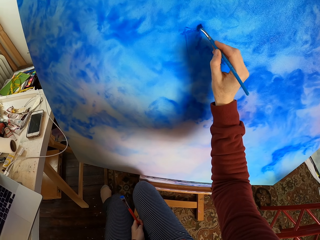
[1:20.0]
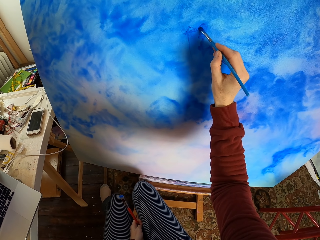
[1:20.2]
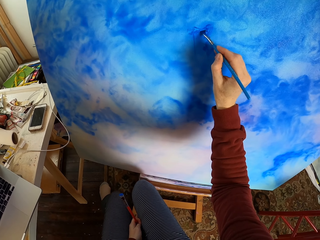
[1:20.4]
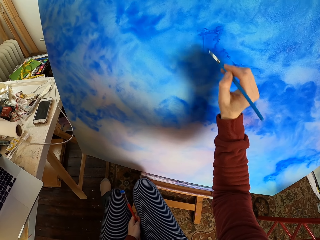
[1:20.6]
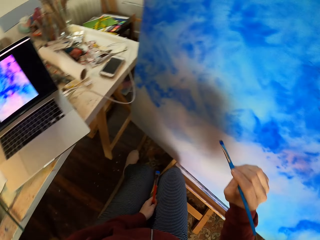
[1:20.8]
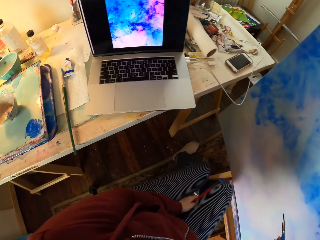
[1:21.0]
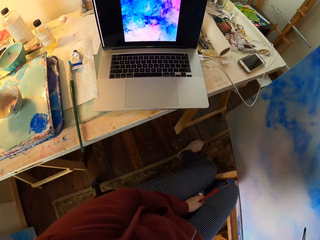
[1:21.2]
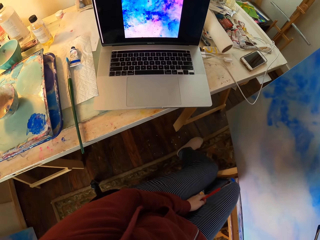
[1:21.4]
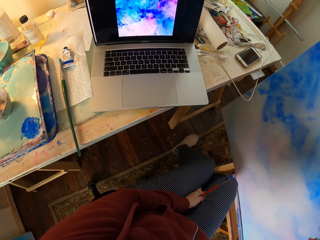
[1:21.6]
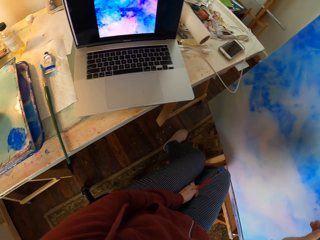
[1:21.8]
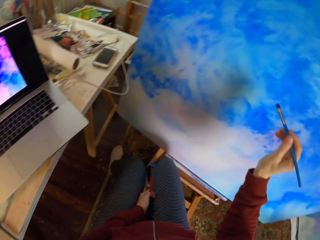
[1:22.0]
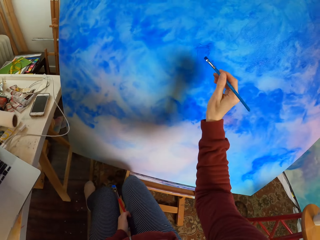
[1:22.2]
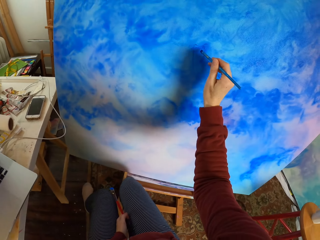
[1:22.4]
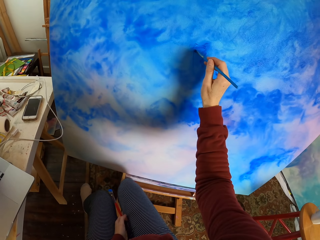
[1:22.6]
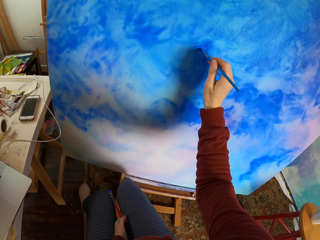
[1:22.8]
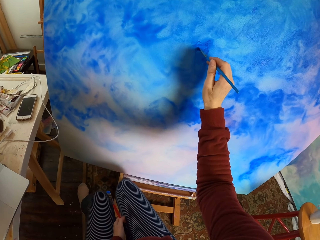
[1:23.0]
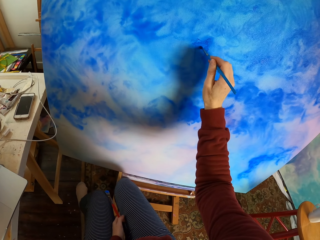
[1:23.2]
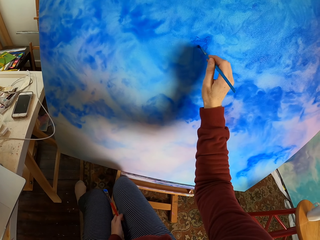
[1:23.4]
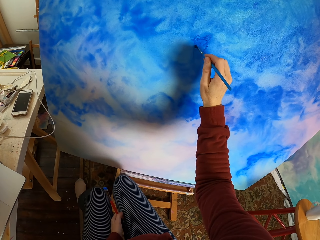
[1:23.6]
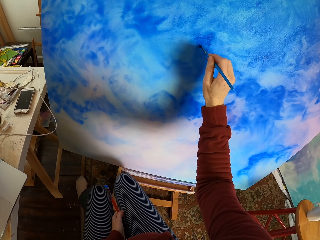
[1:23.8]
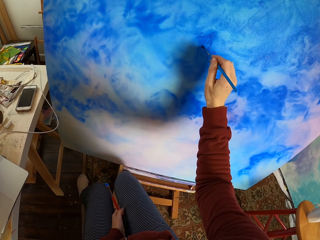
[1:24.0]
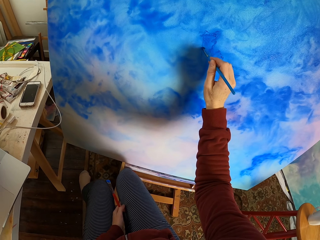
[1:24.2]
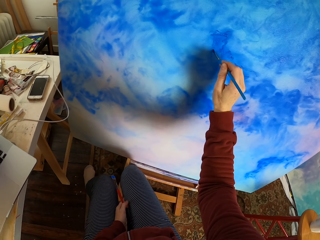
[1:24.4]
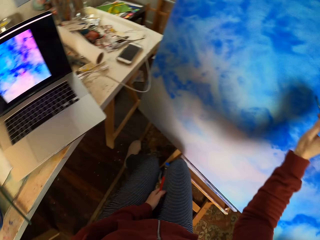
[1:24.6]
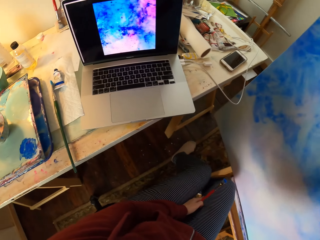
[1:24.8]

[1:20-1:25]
The camera wearer looks at the laptop. They paint on a canvas.

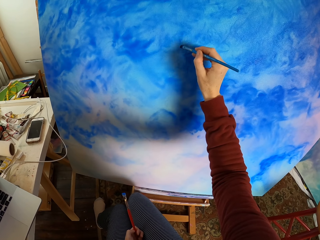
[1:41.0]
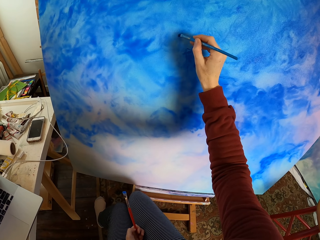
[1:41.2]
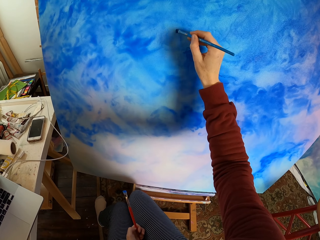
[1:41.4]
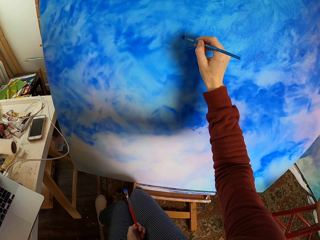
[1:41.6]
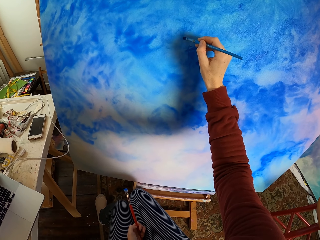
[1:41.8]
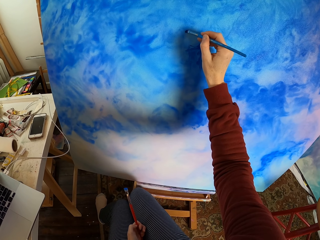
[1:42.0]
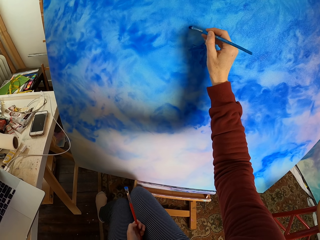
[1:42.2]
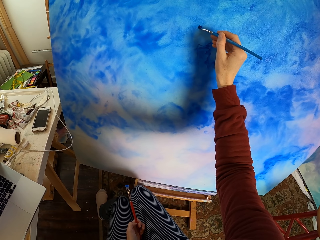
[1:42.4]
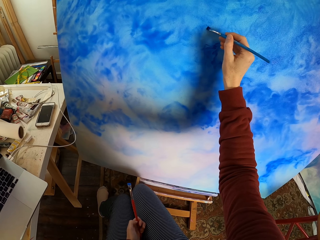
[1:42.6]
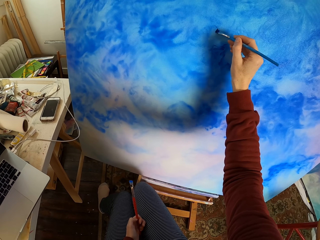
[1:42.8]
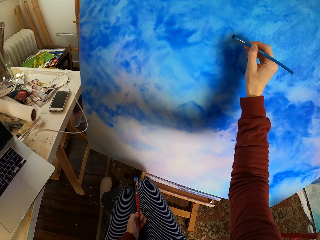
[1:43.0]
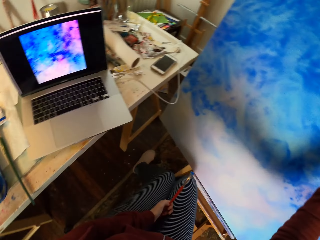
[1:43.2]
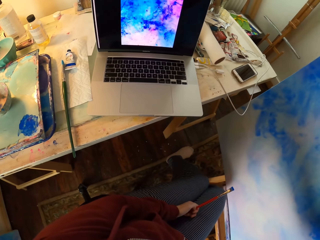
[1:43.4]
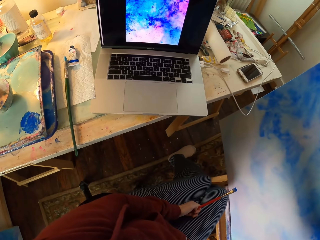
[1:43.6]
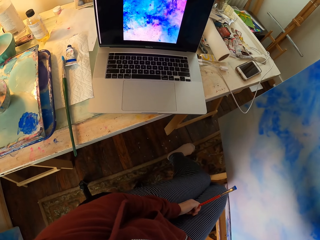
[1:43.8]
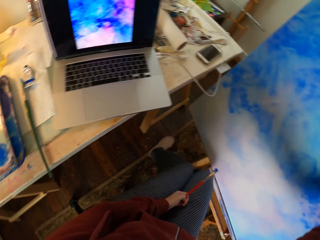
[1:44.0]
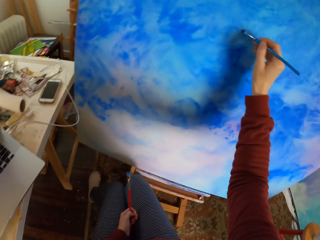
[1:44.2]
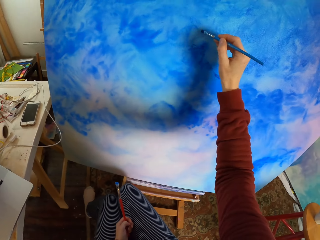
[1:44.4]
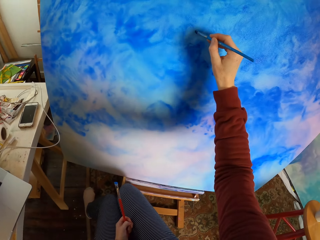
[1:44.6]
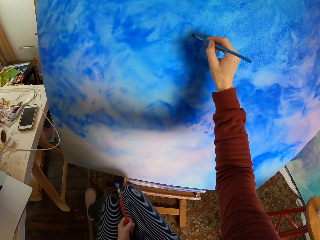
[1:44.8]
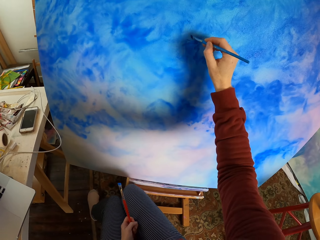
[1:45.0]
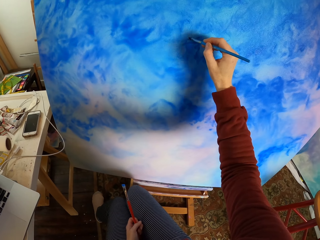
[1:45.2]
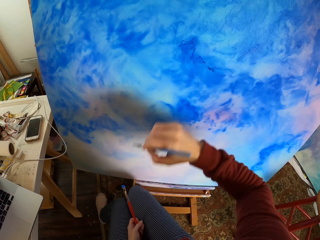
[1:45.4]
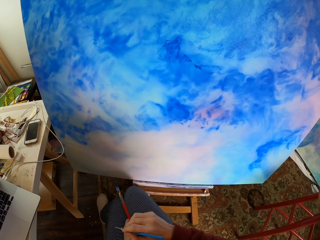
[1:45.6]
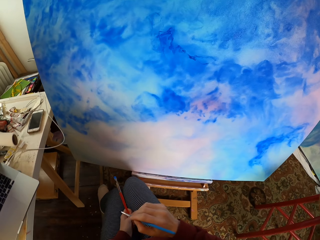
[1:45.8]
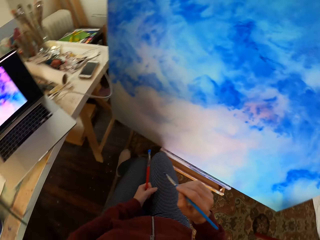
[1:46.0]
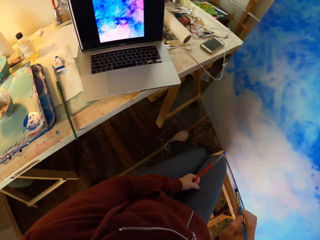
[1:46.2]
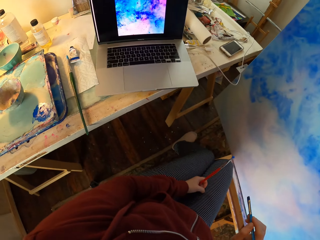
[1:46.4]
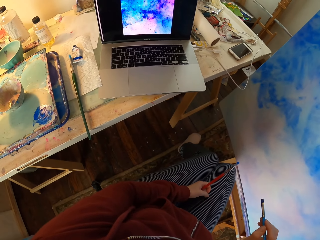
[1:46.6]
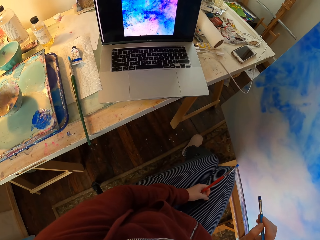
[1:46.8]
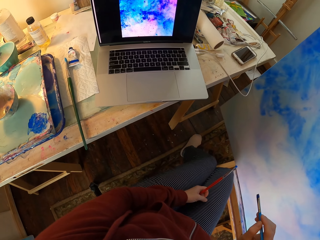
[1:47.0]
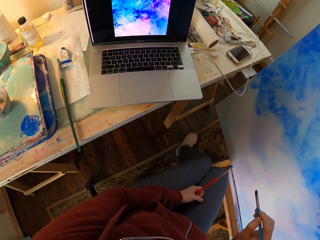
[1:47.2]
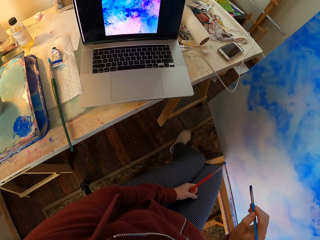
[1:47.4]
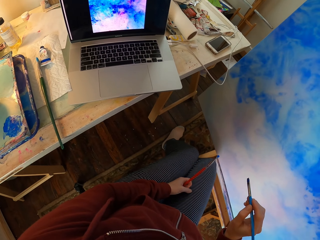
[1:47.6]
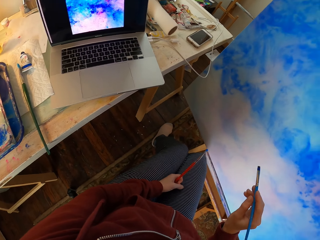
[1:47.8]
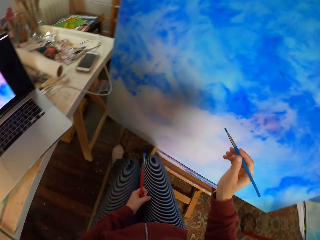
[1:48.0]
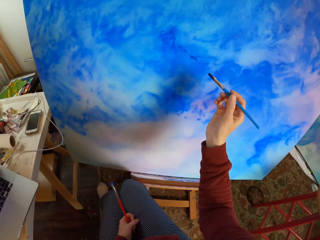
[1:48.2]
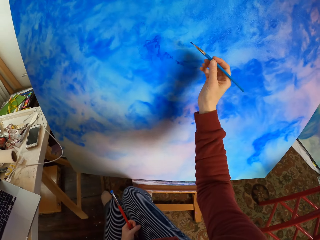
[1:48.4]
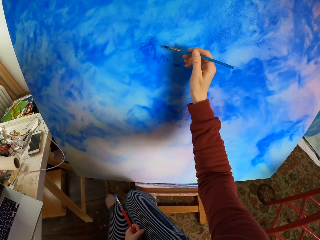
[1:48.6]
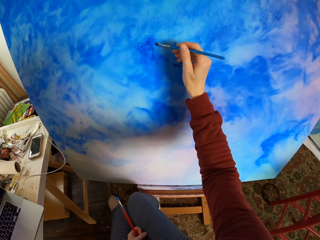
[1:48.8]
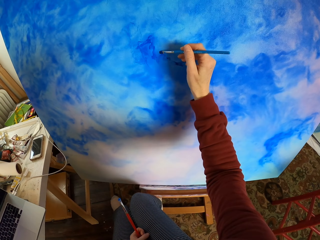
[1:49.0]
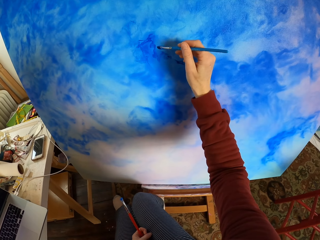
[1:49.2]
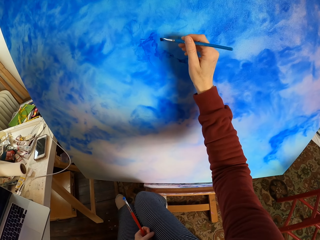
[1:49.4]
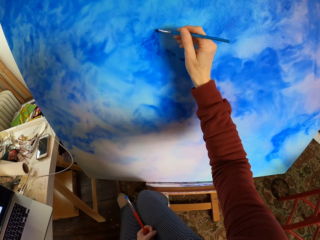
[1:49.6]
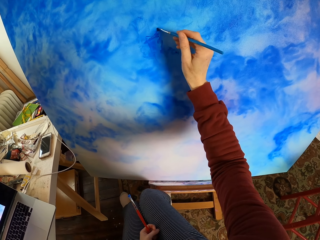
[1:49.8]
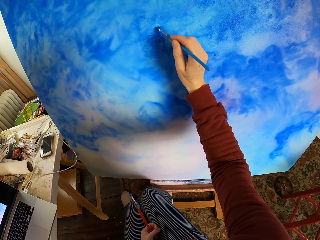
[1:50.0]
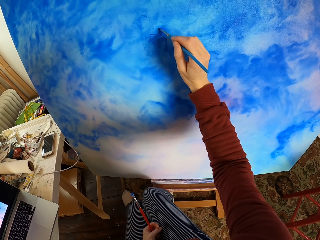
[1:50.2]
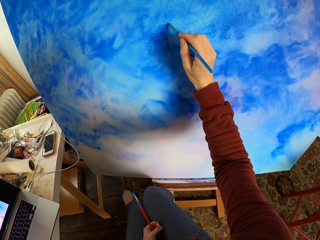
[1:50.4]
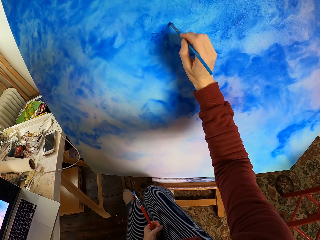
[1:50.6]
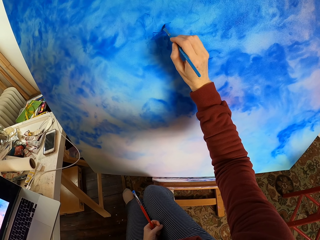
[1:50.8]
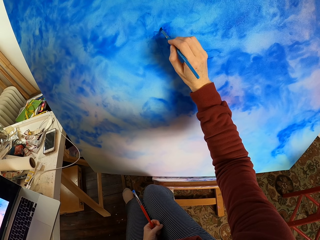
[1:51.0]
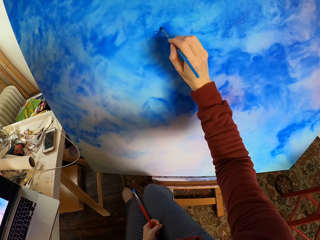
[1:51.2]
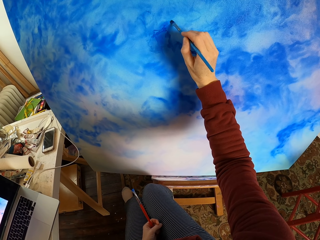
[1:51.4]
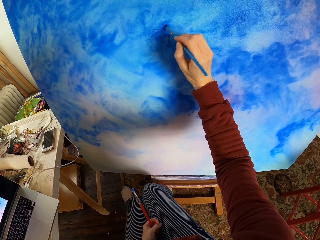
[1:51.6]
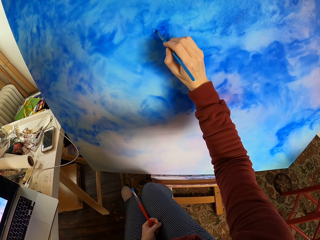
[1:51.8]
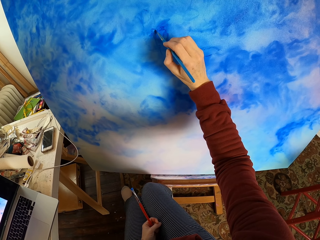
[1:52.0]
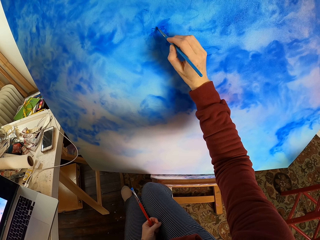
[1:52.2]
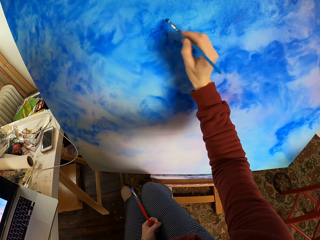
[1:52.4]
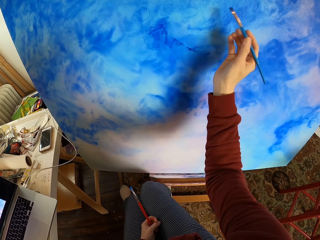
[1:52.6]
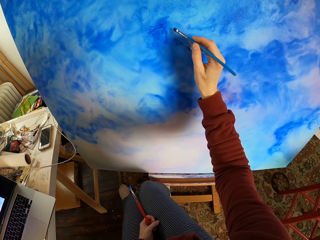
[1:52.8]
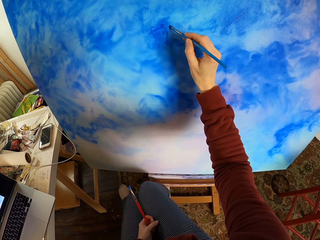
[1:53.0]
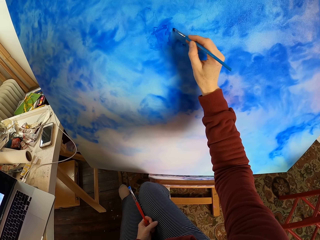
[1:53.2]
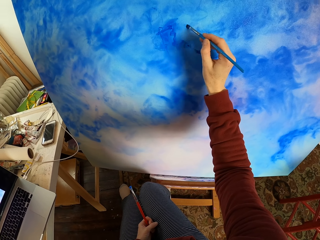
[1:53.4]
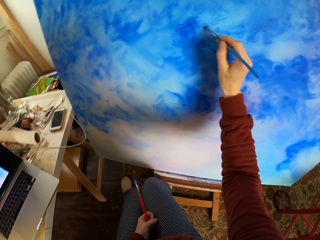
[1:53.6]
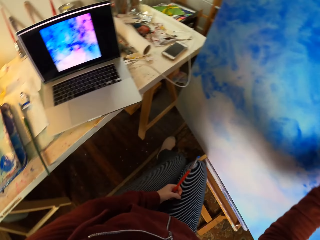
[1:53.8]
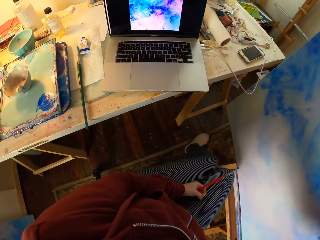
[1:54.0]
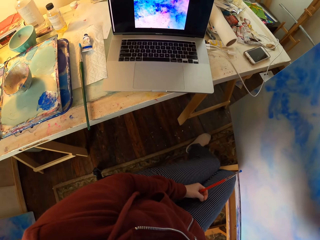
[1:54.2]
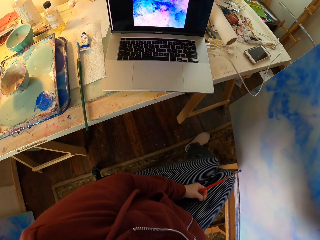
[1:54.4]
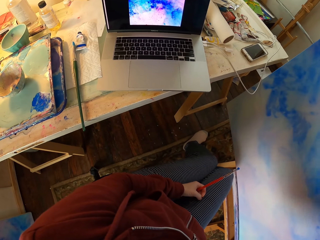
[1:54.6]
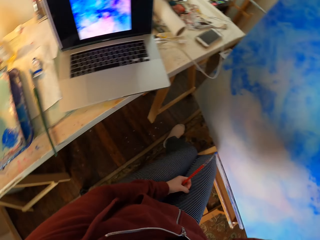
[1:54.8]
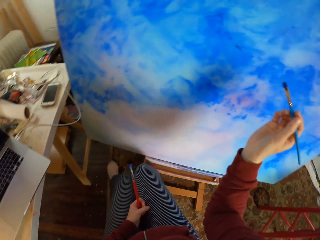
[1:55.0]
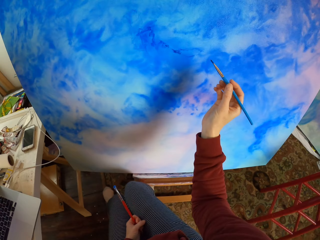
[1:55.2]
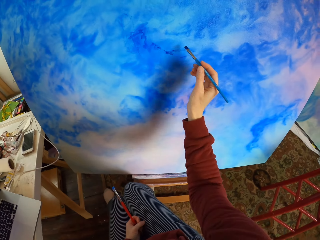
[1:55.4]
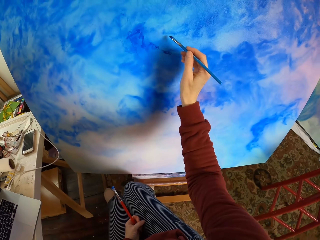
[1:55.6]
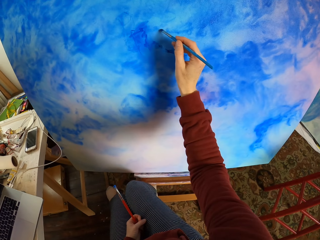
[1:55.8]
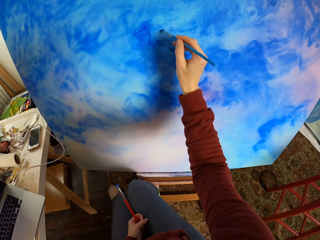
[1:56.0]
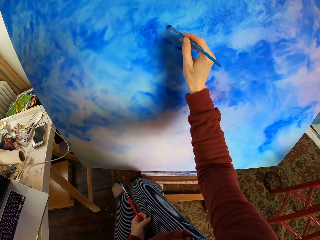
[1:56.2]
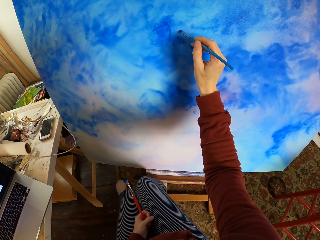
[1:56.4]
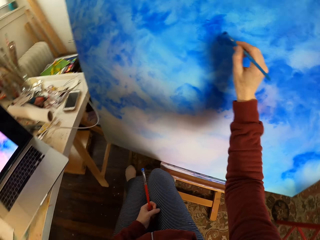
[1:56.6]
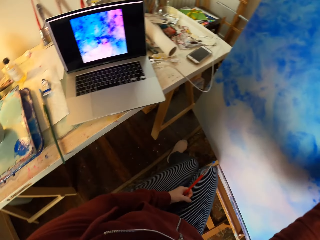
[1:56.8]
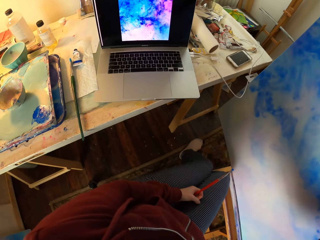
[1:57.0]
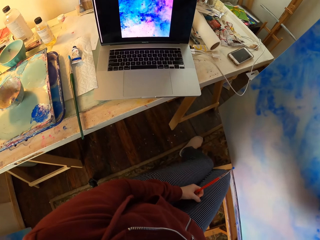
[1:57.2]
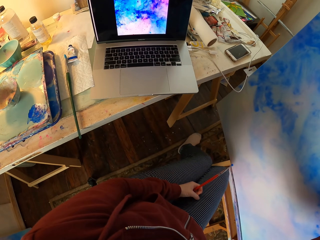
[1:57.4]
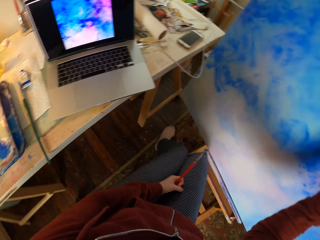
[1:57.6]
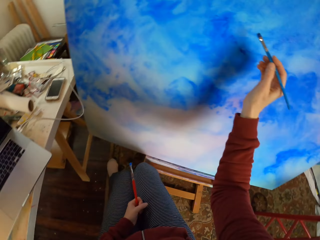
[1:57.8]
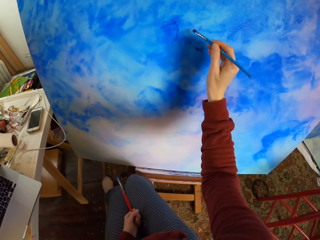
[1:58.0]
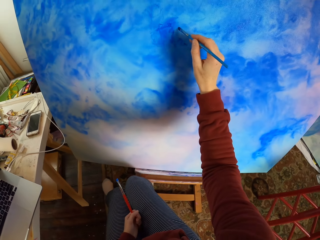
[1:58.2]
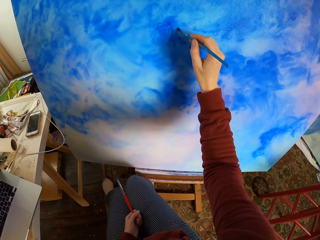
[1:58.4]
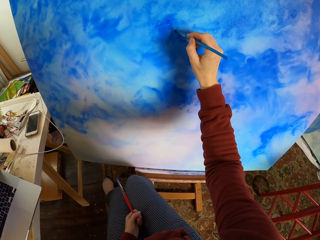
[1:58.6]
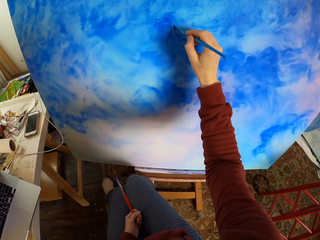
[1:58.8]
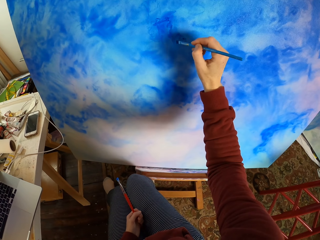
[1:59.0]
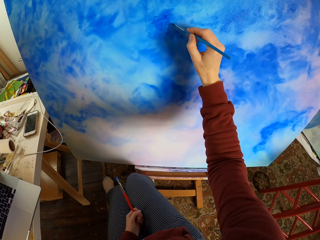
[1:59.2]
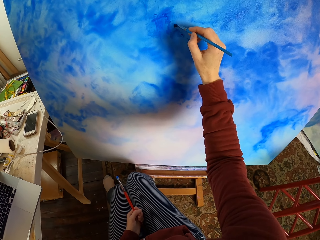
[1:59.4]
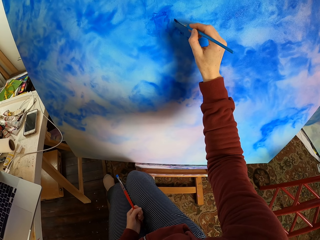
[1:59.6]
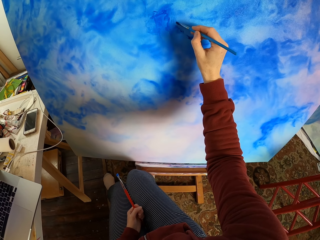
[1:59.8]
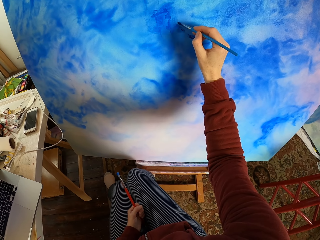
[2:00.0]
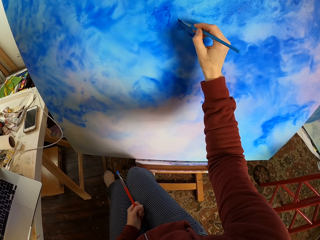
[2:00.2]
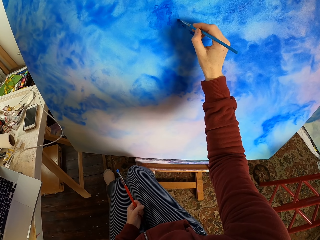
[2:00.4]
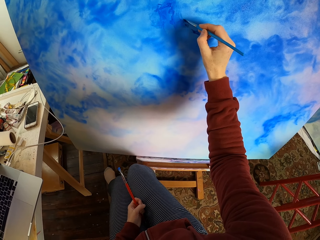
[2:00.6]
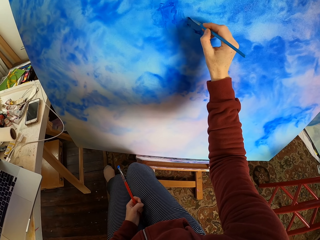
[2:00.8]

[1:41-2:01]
The camera wearer looks at the laptop. They paint on a canvas. They look at the laptop. They paint on the canvas. They look at the laptop. They paint on the canvas. They look at the laptop. They paint on the canvas.
